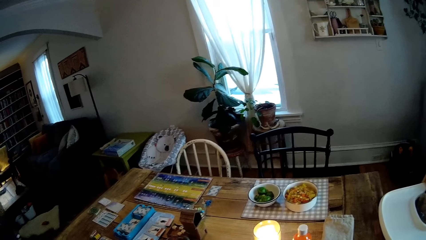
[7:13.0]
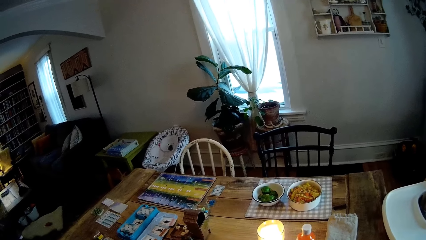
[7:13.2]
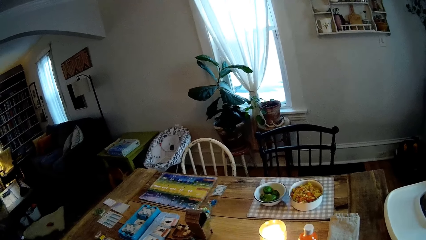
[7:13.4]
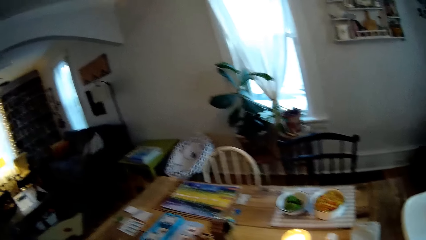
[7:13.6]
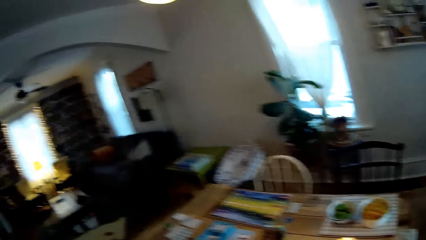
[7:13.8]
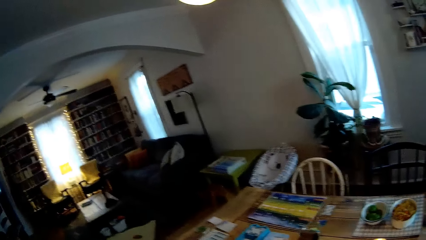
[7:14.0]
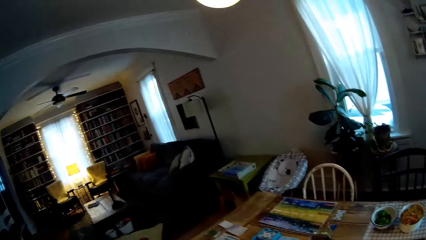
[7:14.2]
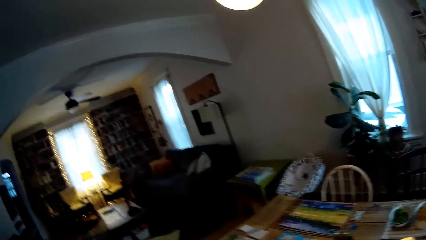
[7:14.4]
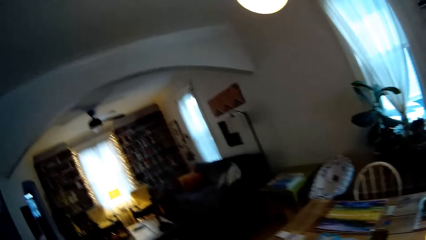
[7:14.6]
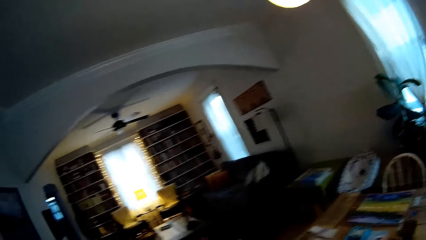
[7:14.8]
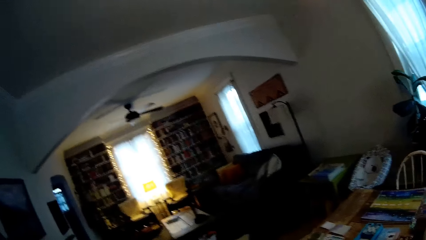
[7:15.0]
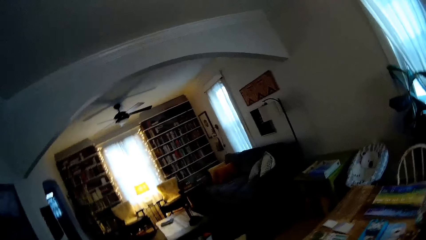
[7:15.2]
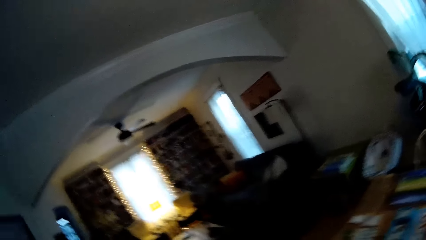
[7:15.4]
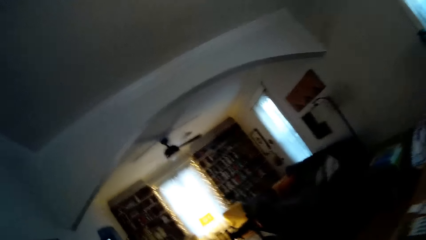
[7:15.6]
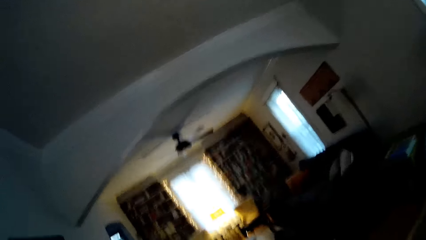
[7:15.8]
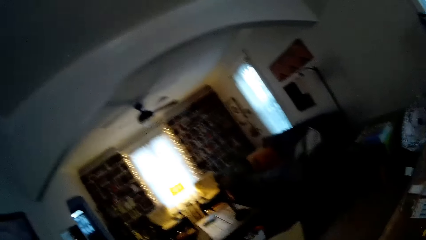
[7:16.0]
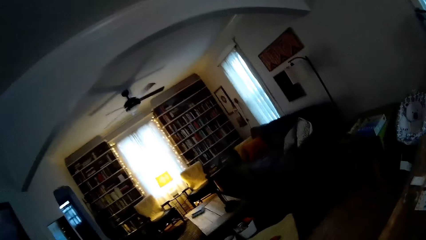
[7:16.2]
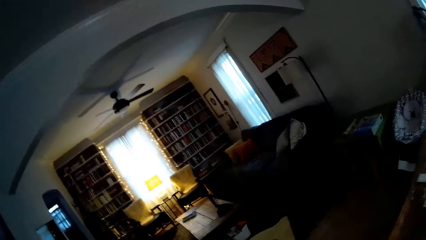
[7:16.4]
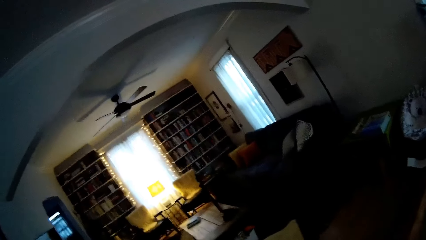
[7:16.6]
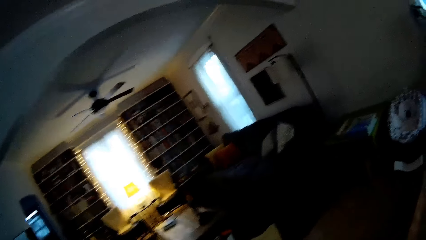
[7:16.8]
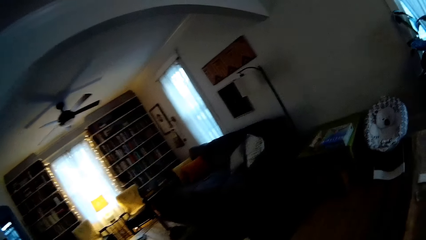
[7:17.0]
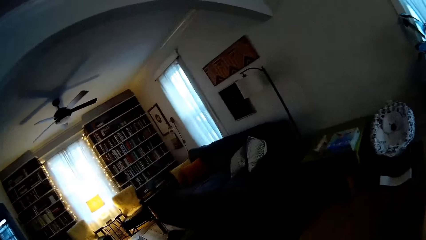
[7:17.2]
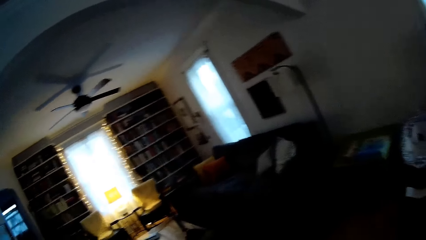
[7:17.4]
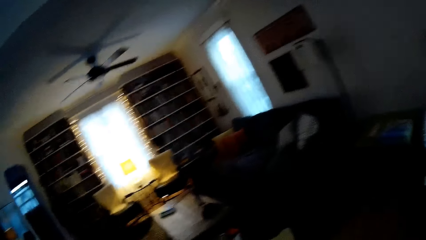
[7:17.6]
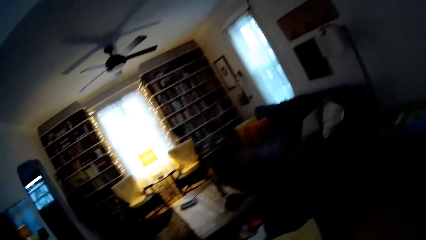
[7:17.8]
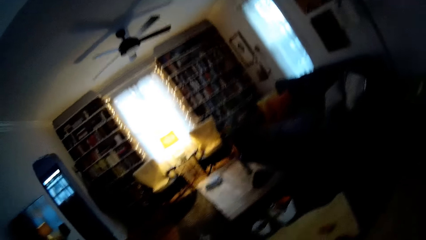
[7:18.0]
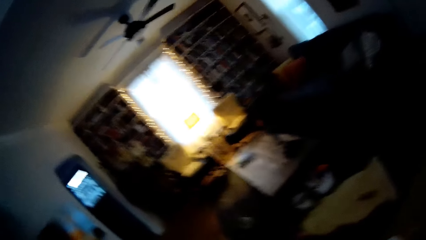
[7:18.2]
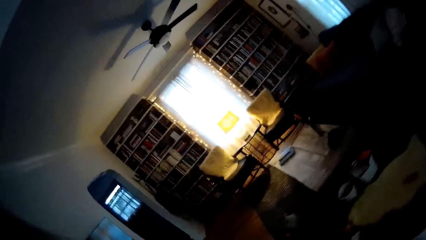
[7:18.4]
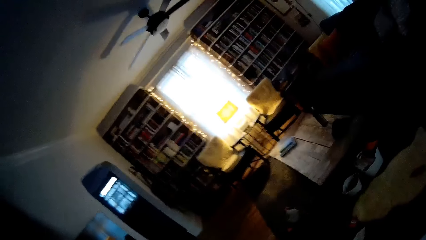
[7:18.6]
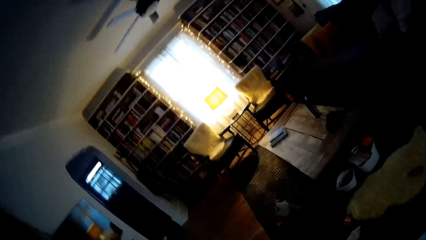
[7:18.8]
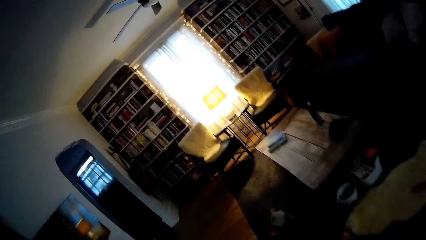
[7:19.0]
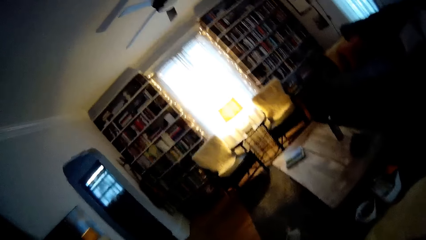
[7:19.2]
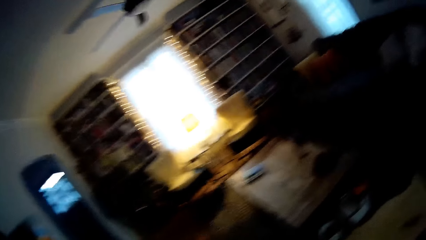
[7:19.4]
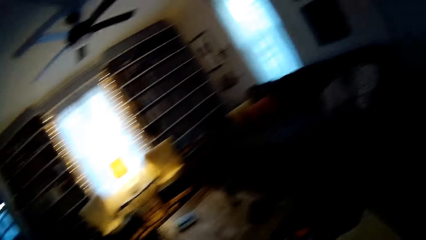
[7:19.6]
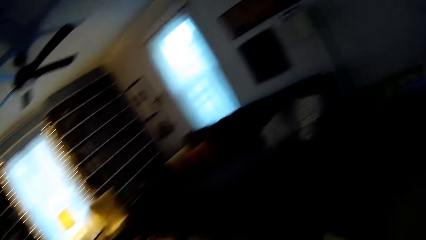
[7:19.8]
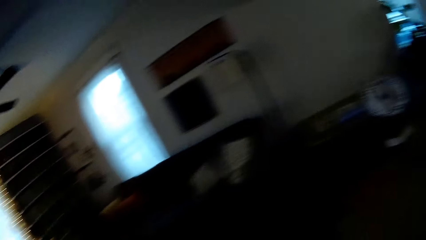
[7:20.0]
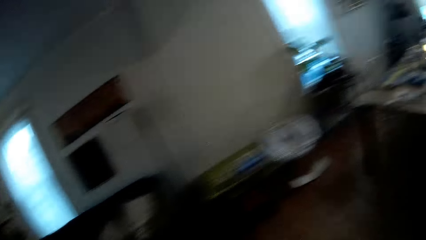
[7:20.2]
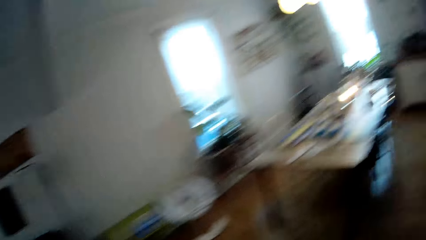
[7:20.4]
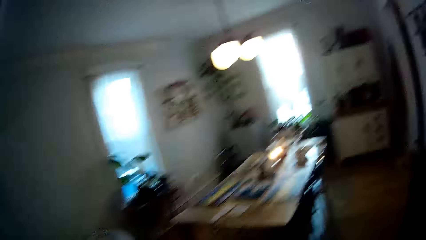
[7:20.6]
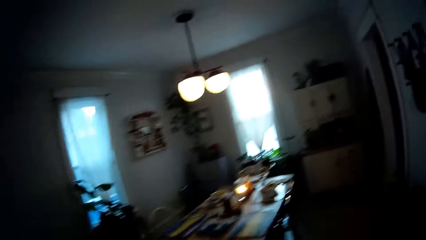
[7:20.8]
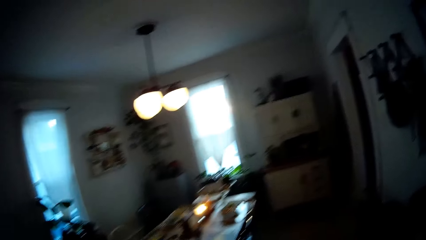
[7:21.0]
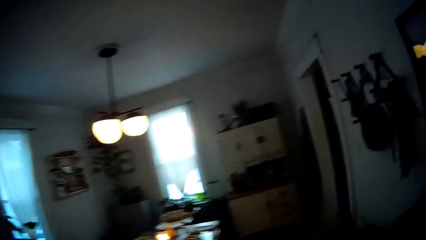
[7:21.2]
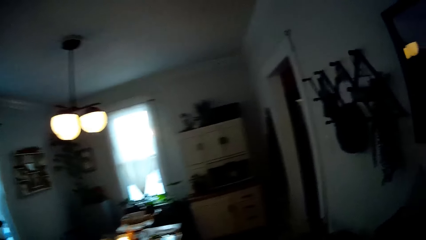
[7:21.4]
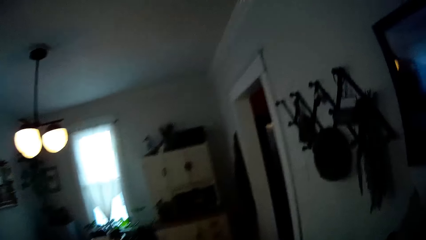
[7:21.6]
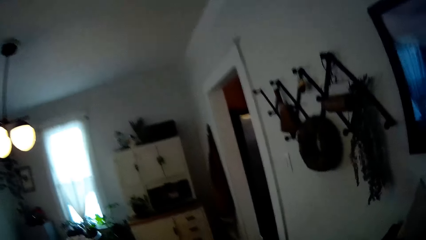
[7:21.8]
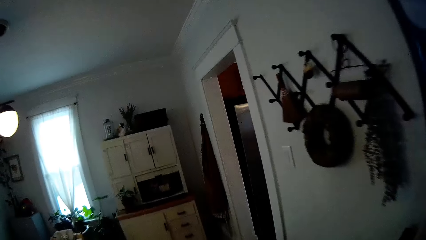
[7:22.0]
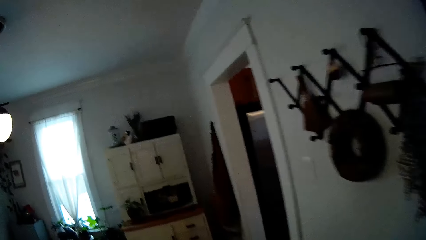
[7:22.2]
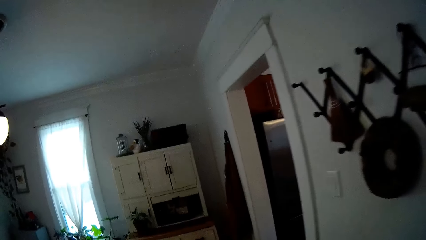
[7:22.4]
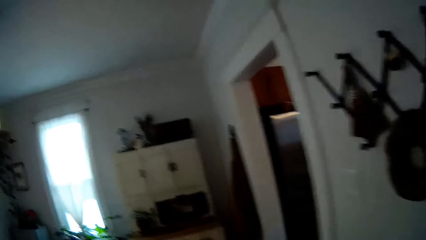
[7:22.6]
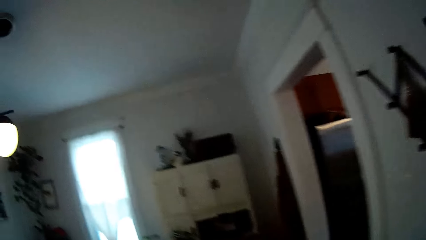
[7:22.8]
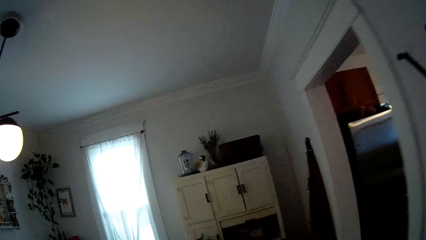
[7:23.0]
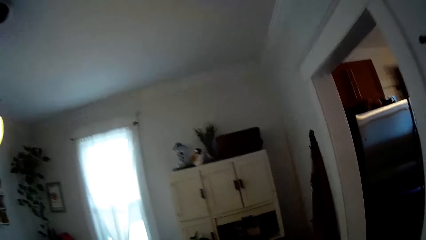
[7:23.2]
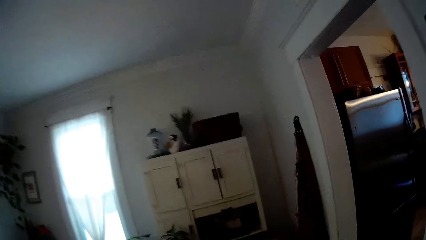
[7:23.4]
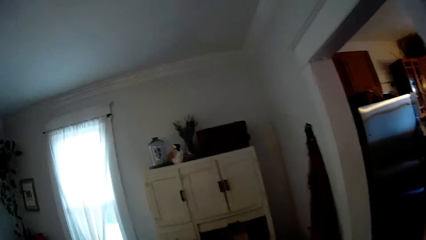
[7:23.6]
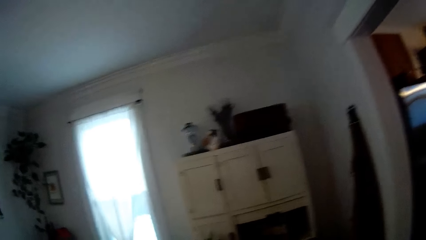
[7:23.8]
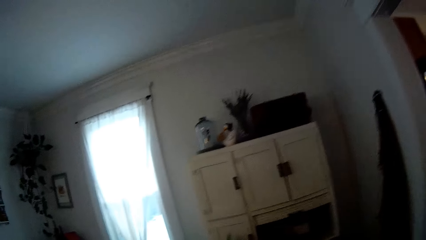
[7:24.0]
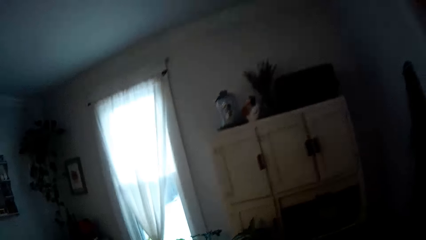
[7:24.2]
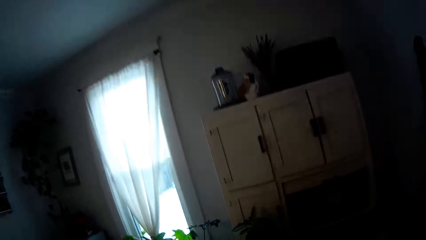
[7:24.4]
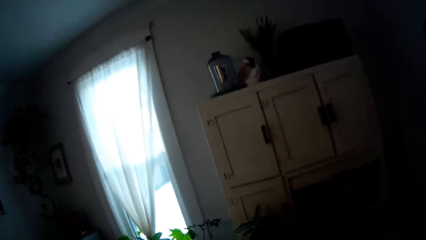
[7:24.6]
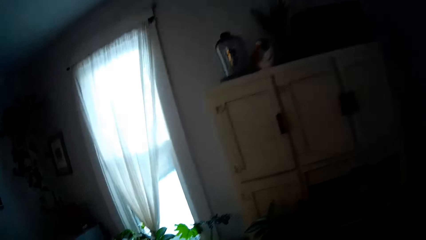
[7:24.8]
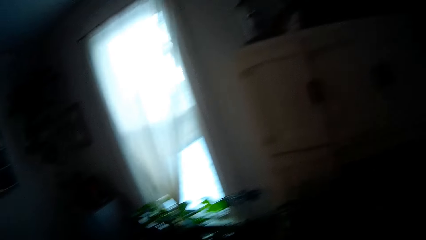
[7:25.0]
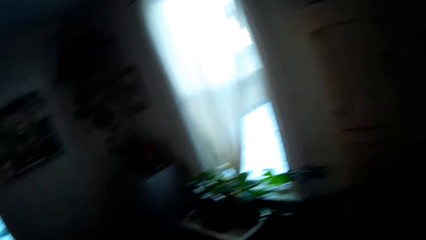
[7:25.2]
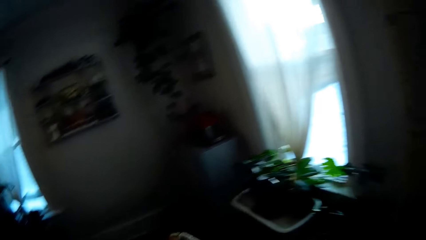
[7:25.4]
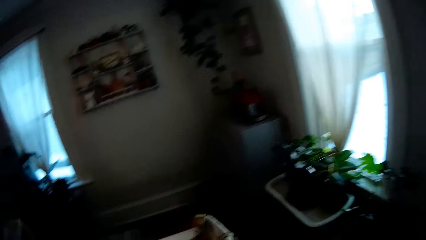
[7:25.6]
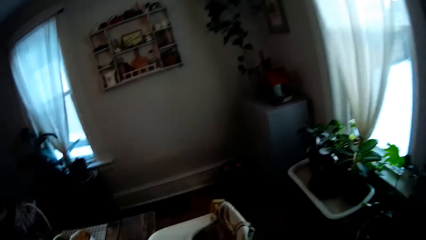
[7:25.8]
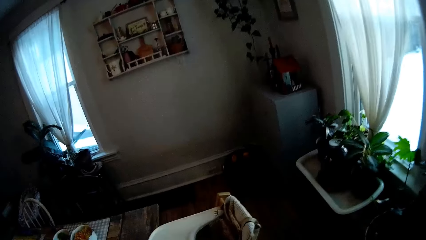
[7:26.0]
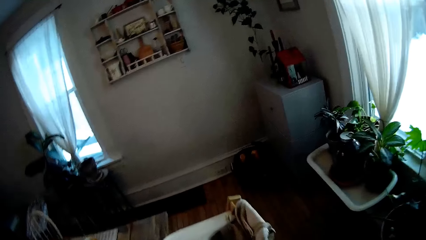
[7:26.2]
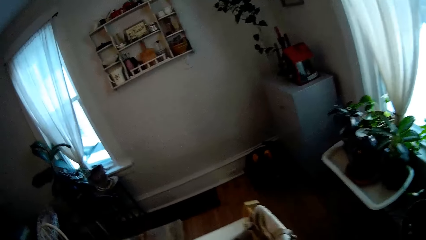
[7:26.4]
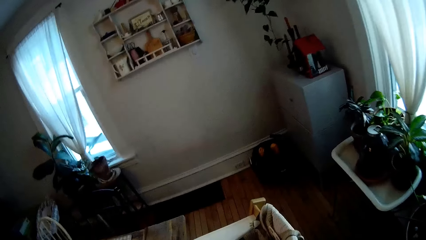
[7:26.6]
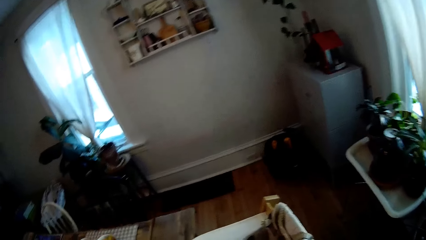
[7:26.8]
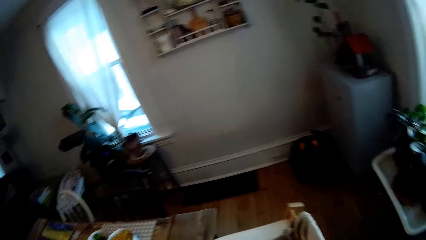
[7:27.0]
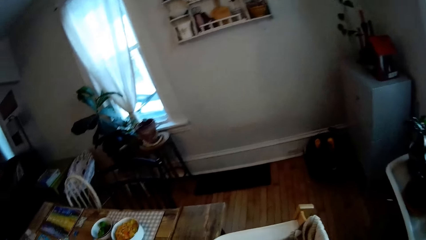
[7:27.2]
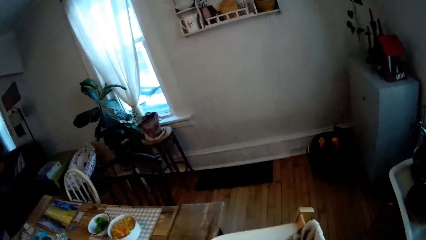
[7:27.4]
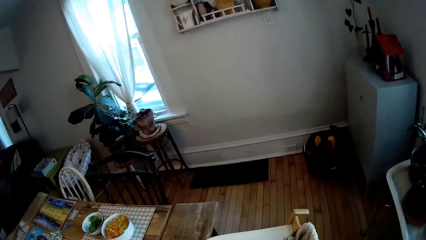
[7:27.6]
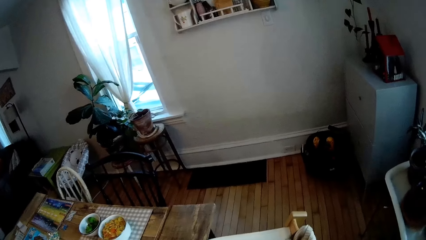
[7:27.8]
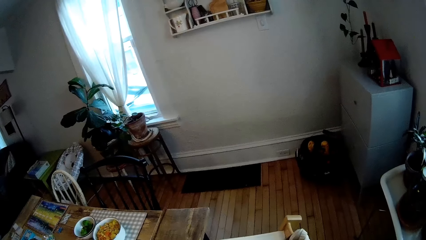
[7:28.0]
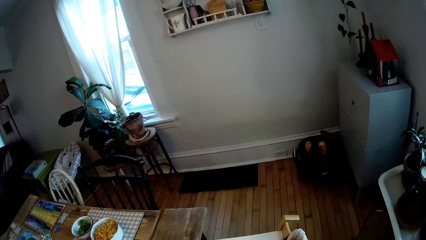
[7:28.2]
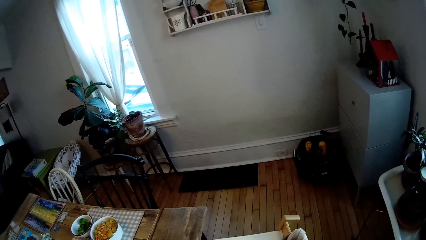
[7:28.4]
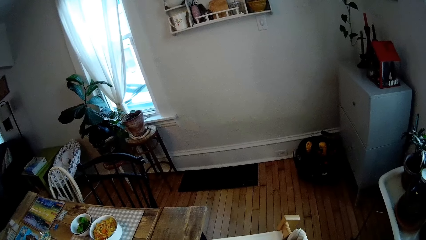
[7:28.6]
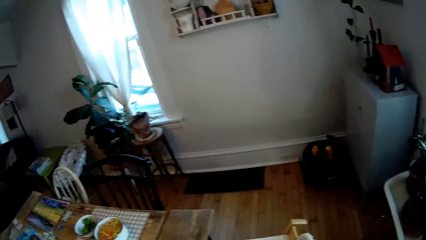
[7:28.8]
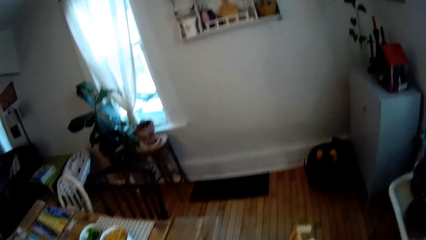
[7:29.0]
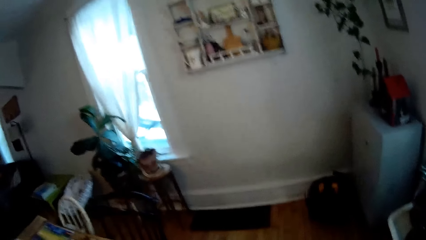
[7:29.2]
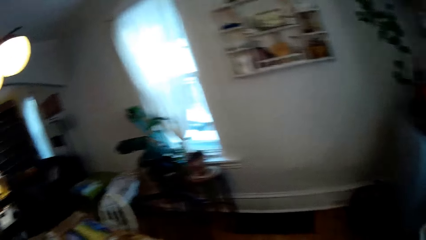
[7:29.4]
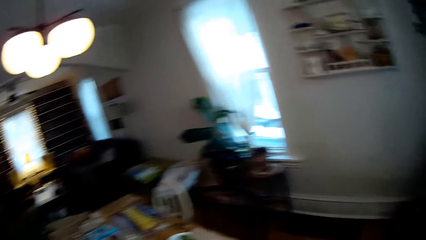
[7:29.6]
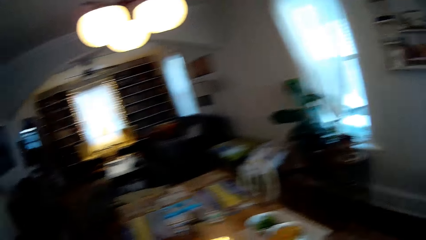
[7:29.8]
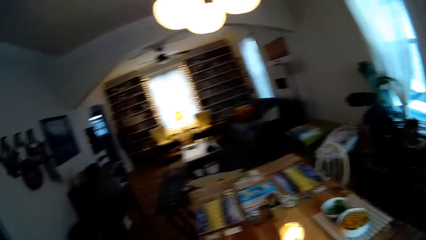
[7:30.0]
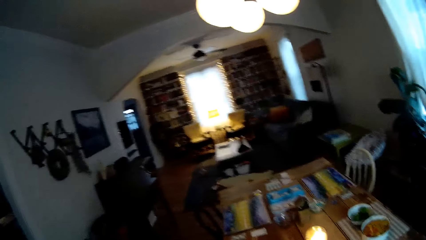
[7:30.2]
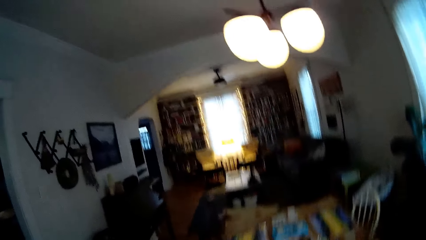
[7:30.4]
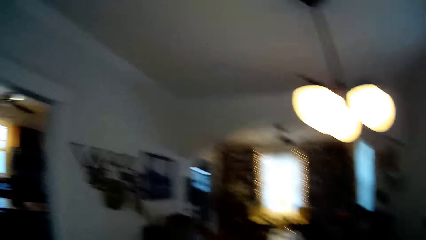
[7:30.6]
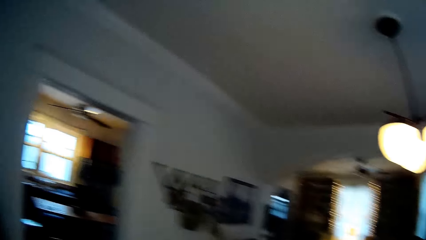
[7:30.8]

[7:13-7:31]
The camera wearer turns around the table. They walk towards the baby chair.
